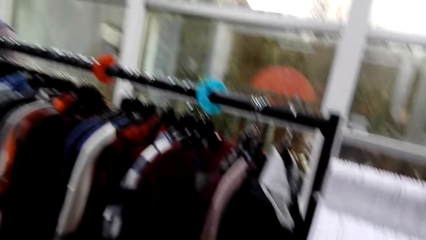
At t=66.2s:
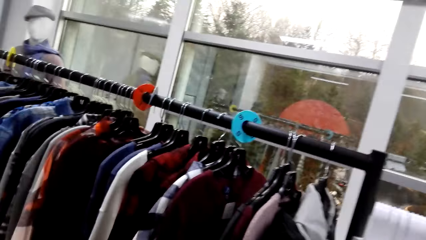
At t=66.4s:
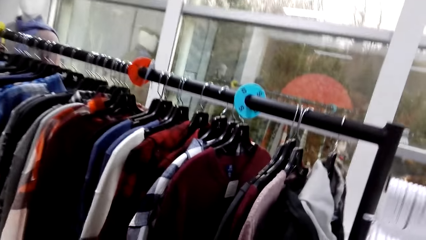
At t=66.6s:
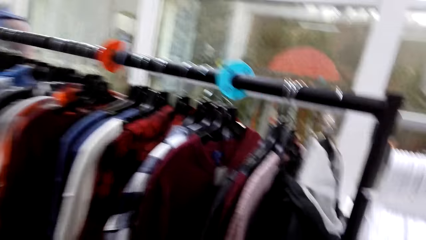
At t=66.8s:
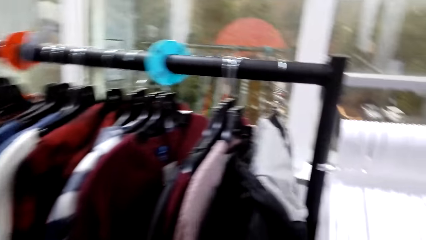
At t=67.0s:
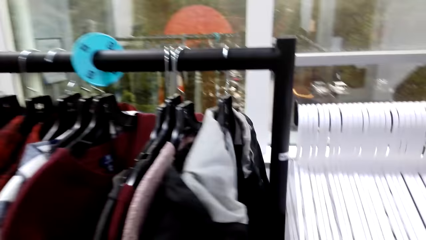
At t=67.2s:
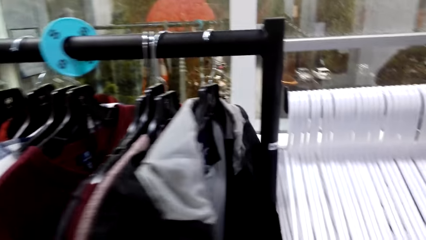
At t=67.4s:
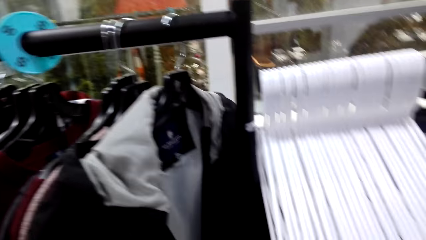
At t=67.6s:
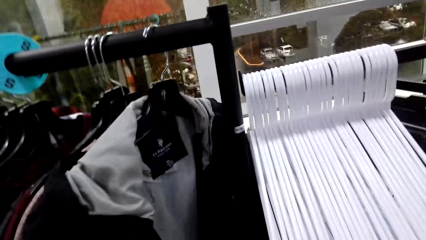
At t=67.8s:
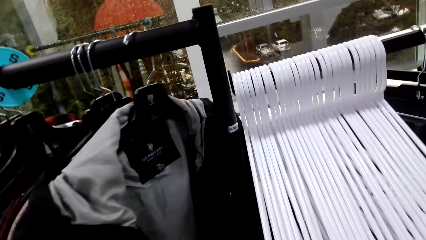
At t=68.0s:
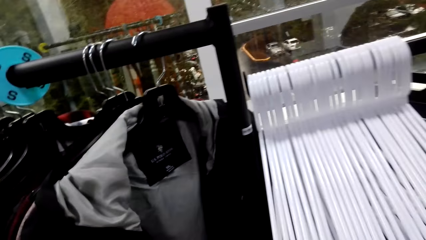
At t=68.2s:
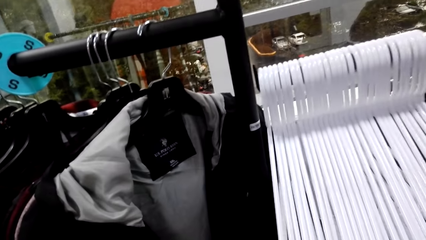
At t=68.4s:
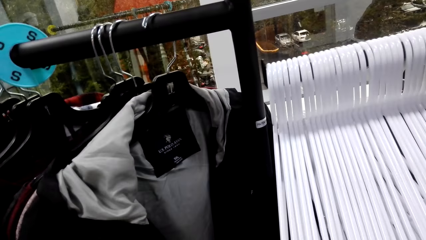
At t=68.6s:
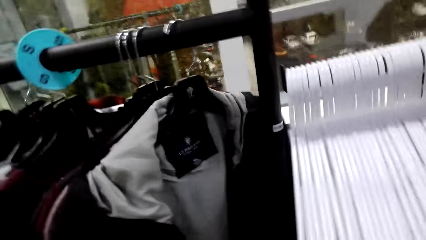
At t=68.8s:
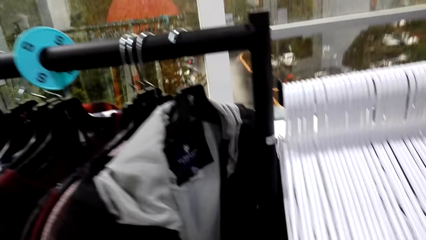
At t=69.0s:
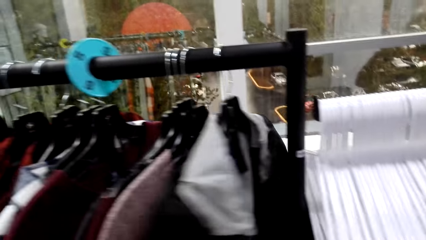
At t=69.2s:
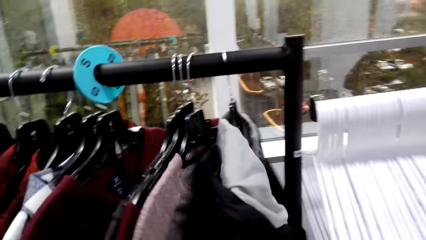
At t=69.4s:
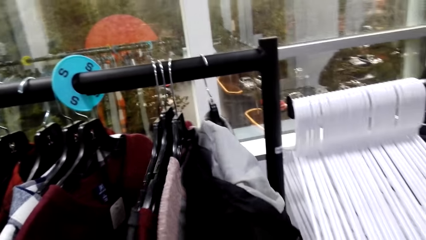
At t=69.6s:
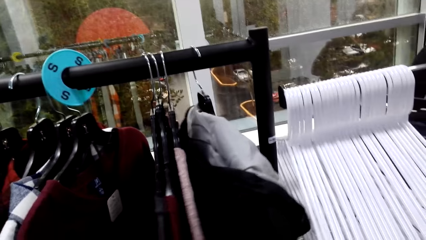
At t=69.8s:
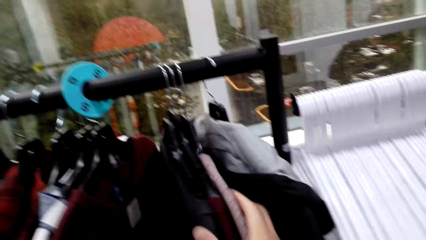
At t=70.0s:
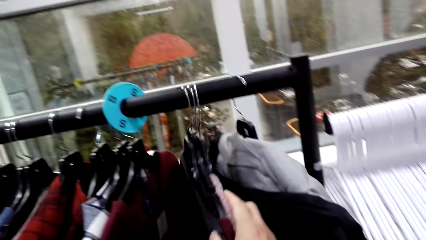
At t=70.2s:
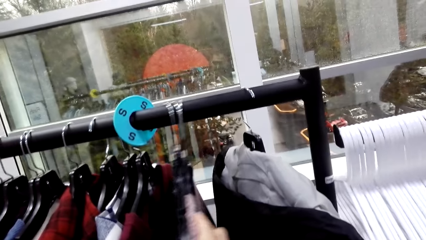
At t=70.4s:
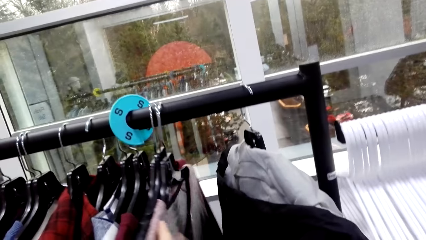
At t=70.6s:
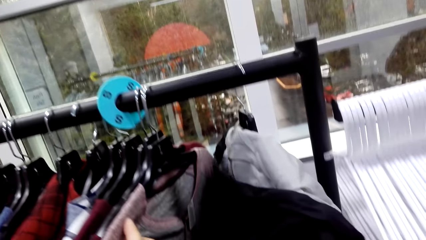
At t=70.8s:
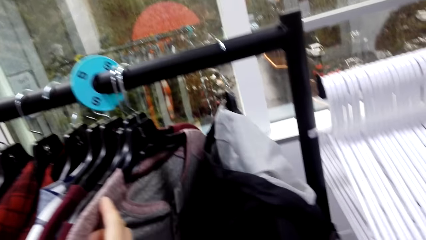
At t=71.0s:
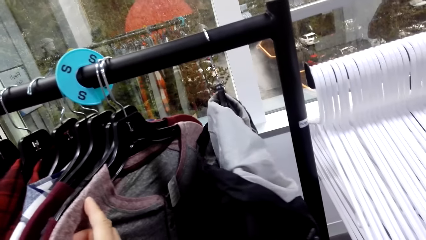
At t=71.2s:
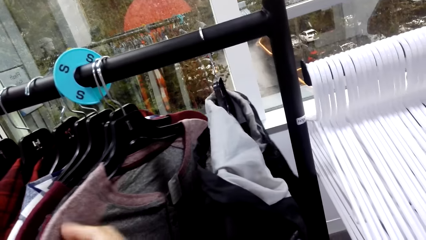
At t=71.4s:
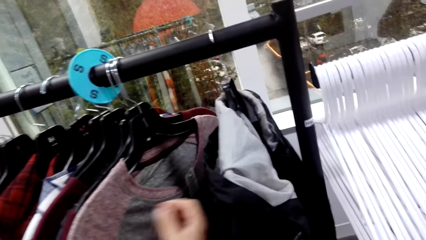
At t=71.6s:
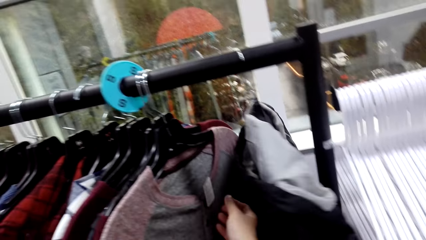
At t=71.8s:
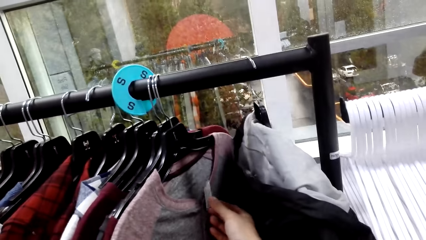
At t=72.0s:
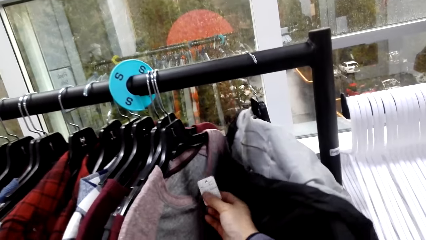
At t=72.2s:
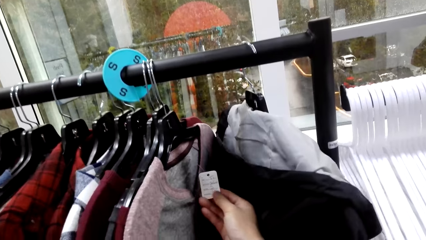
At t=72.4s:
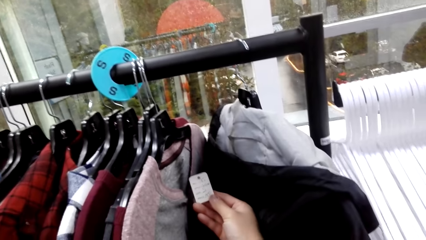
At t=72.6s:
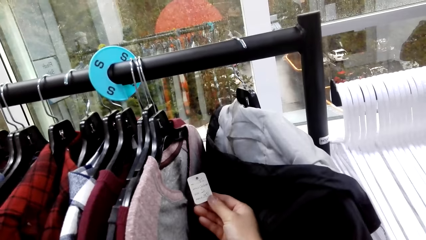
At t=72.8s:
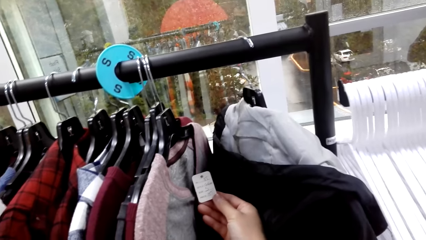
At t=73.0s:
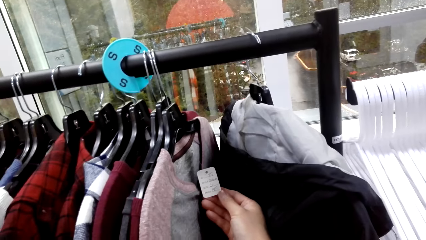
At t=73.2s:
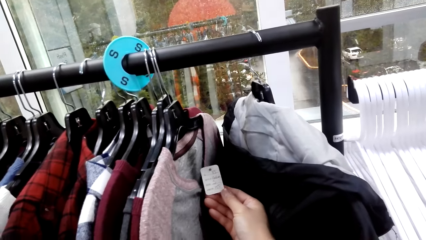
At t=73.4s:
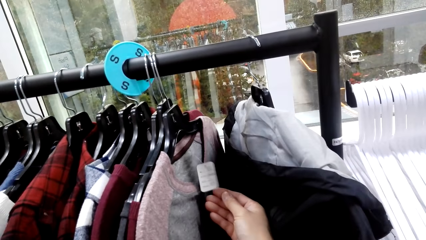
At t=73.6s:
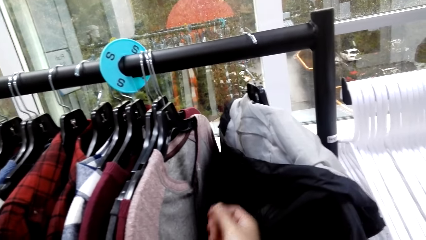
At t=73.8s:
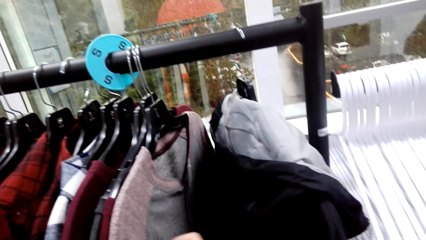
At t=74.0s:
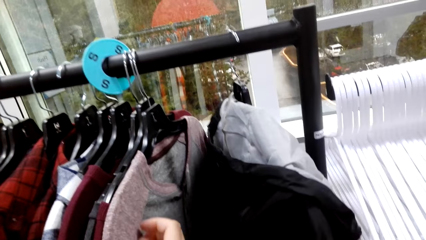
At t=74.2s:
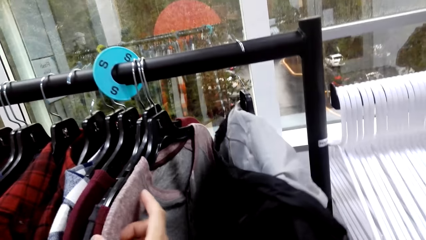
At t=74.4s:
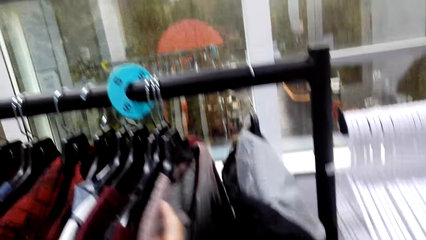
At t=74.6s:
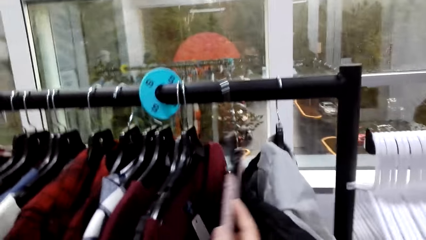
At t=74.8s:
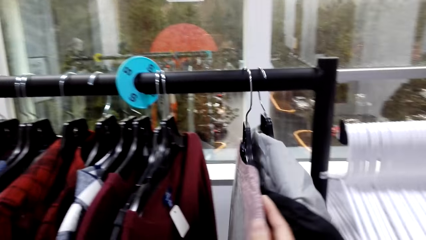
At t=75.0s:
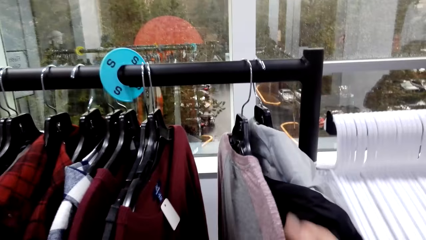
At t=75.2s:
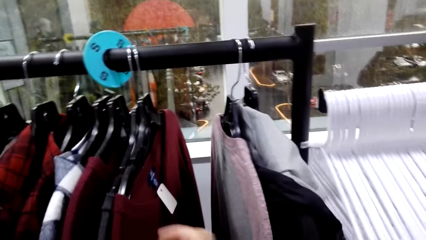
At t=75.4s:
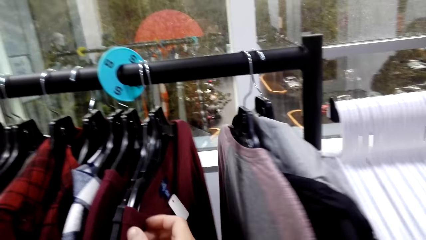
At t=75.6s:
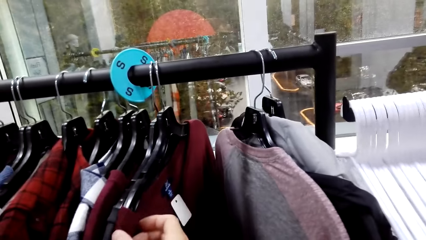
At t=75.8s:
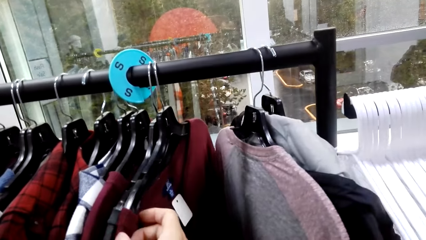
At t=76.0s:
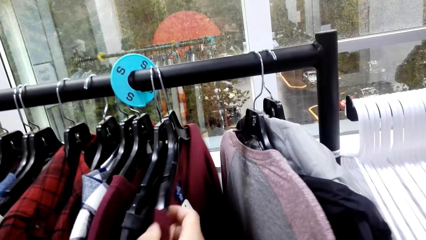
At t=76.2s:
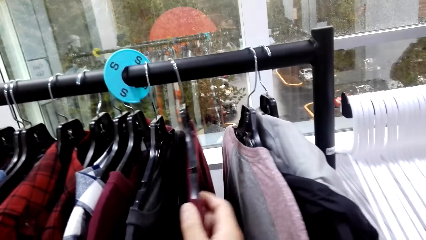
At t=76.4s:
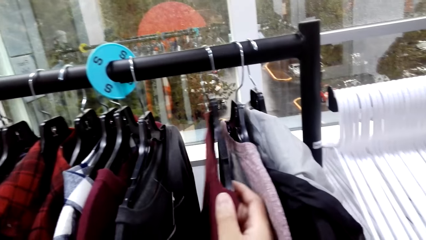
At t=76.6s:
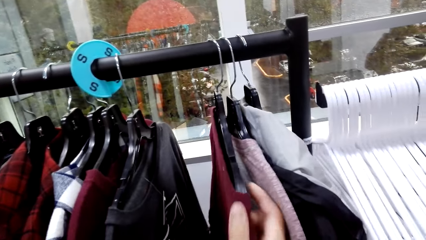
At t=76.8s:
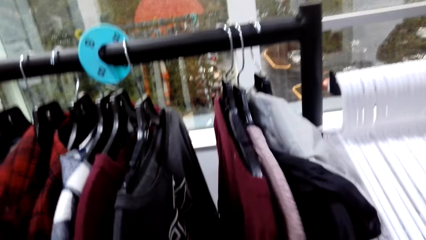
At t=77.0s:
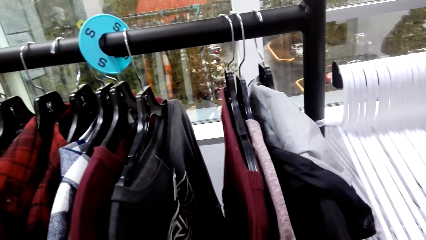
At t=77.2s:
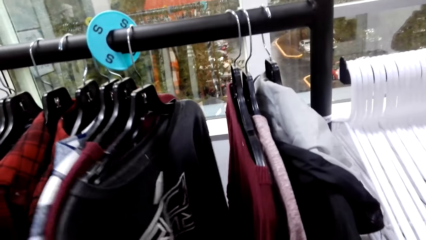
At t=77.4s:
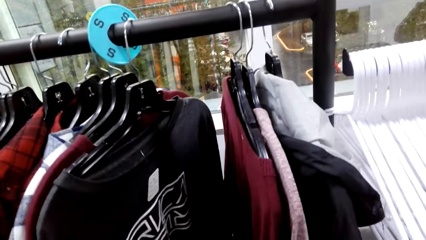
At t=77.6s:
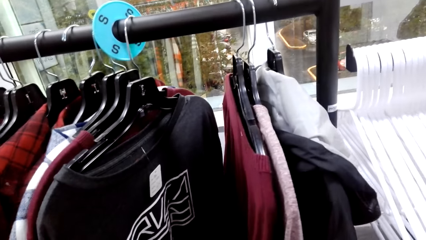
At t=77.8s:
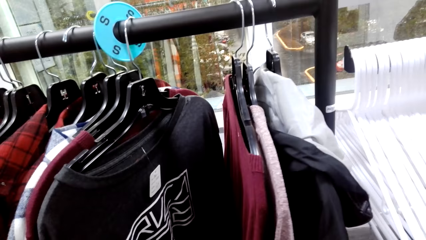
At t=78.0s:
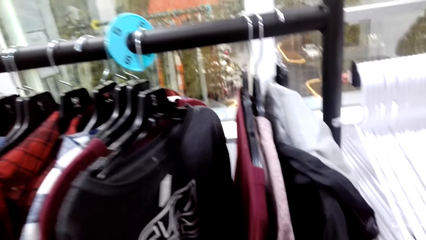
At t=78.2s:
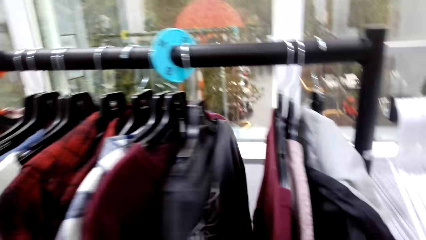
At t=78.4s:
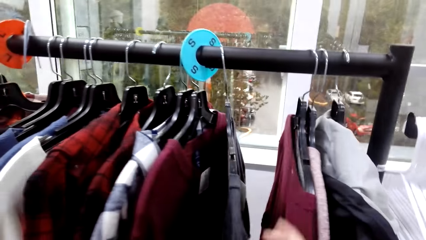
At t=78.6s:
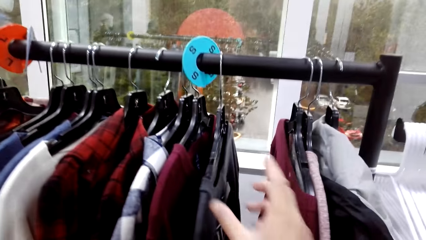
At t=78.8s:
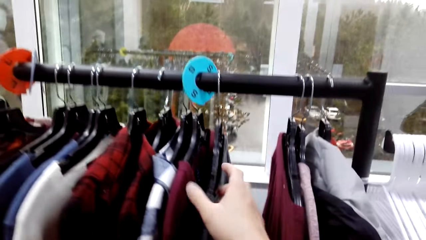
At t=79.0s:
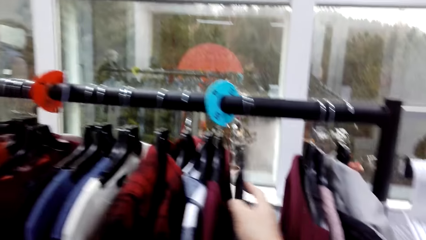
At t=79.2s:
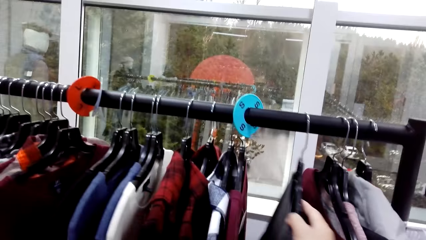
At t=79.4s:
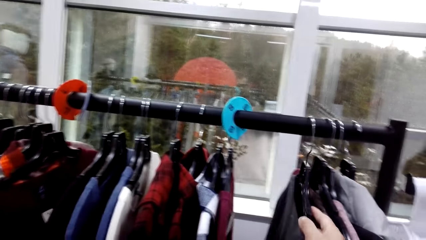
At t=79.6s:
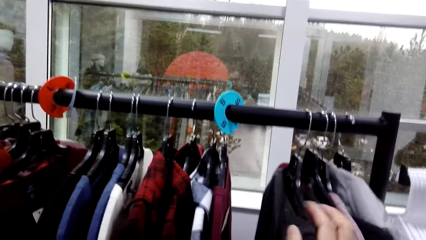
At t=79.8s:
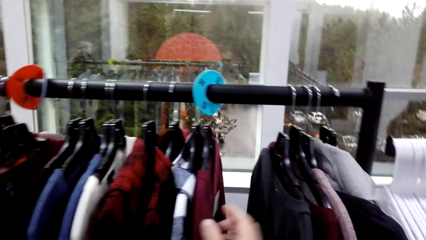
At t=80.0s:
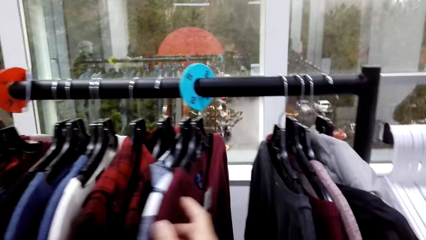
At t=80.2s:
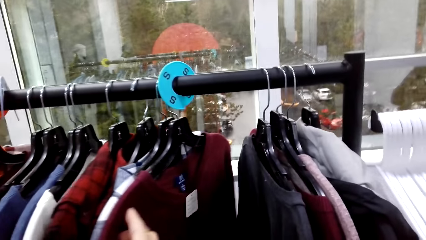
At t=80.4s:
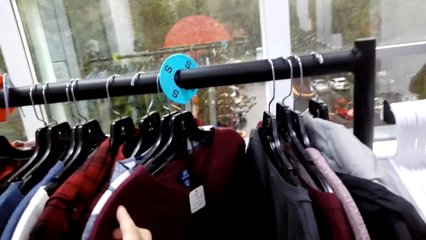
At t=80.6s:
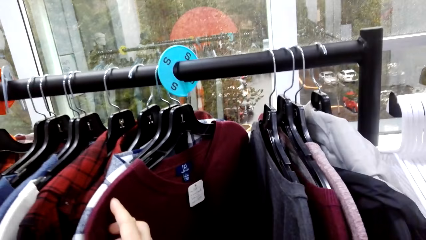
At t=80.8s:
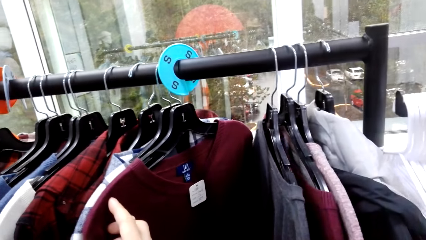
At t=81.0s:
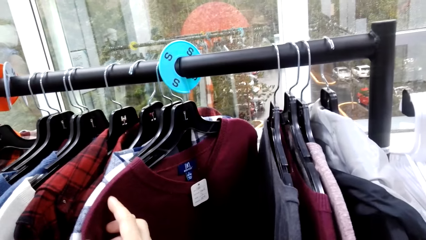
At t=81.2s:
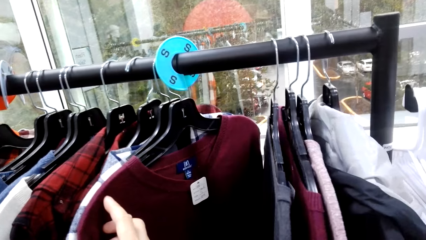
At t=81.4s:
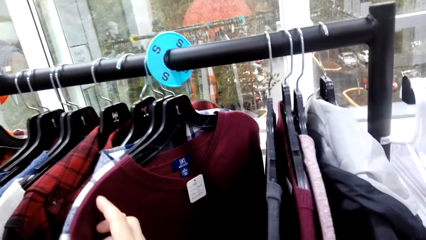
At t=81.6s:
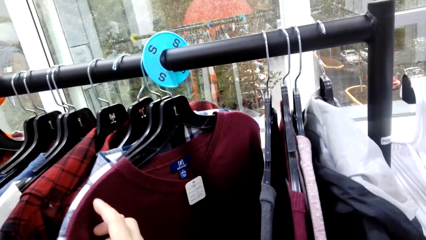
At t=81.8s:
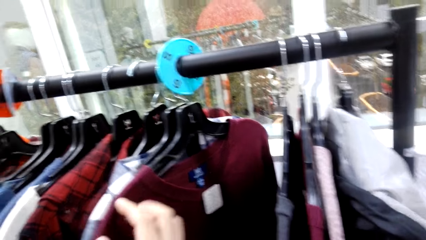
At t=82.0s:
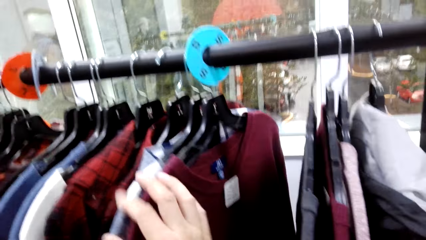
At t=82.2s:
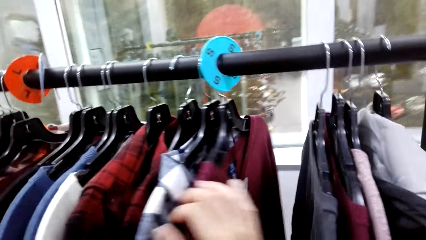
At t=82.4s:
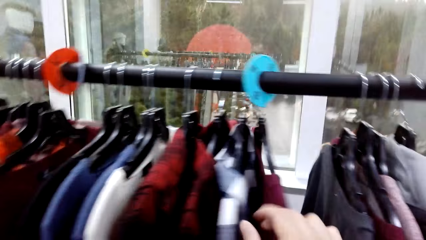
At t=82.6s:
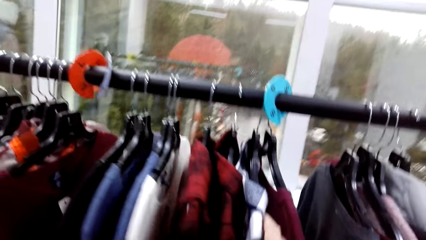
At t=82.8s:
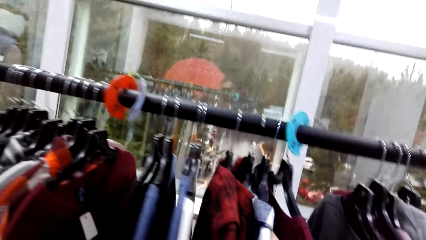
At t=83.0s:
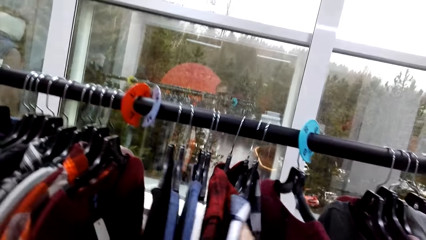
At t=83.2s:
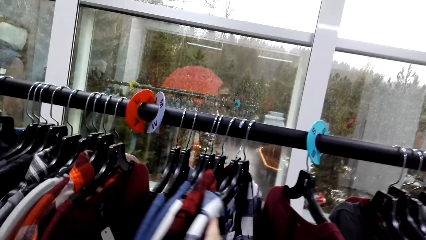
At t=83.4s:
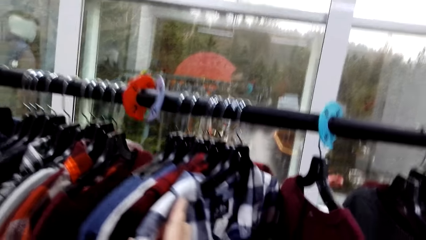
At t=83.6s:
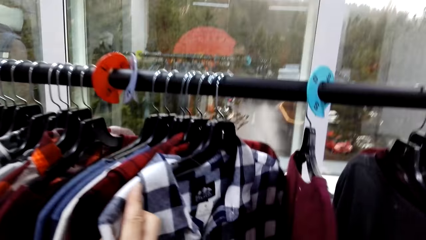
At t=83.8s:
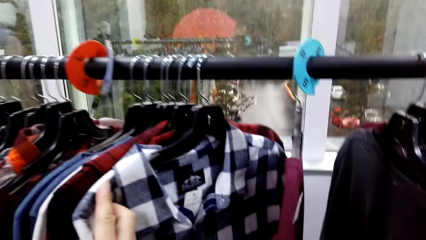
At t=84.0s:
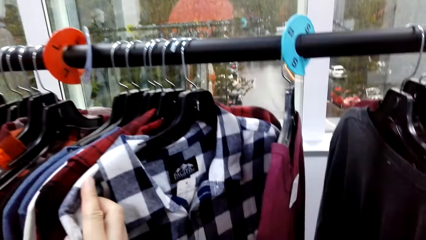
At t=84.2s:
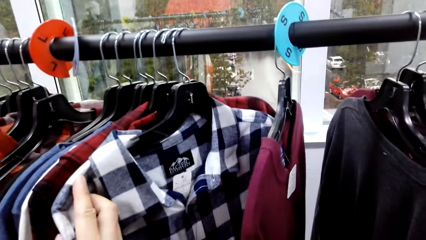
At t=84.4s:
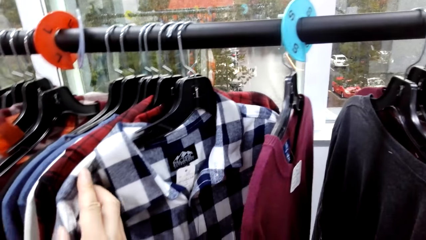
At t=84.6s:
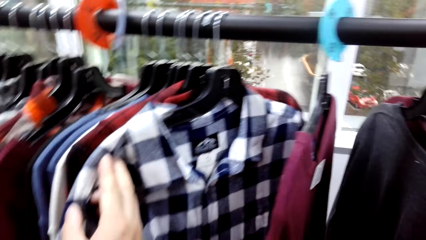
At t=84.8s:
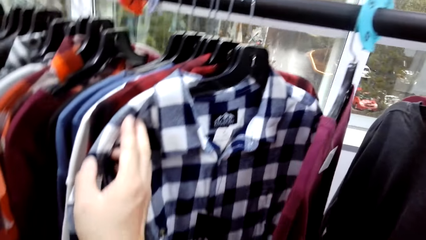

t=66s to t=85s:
The camera wearer looks around the cloth store. They hold cloths from the cloth hanger. They hold the price tag on the cloth and push the cloths on the hanger.
